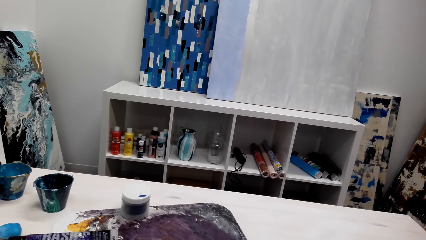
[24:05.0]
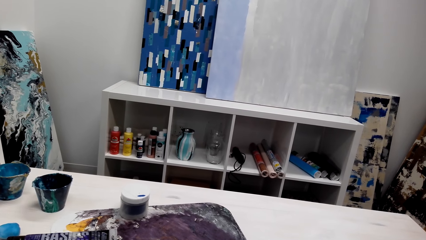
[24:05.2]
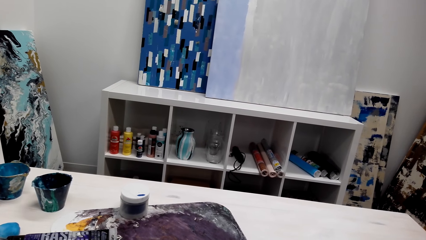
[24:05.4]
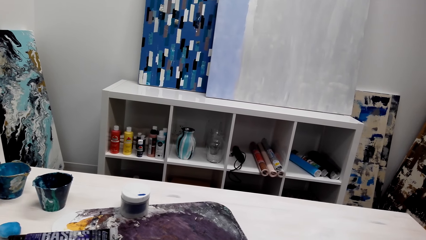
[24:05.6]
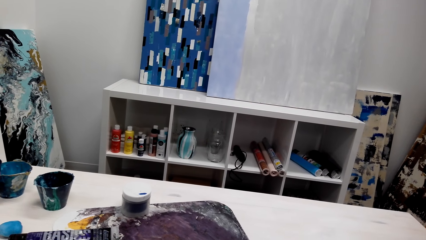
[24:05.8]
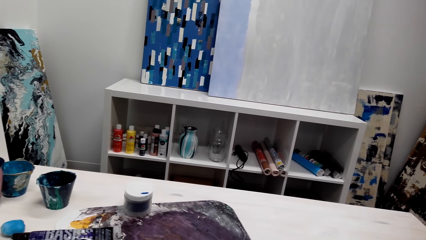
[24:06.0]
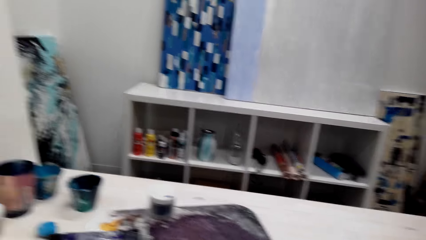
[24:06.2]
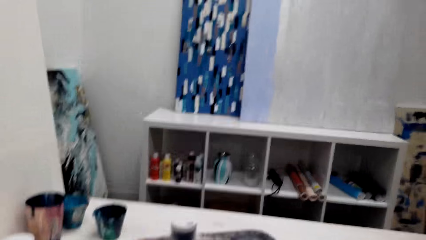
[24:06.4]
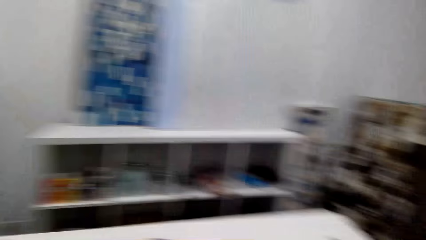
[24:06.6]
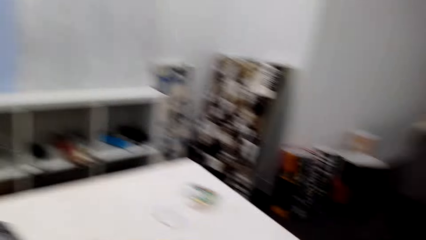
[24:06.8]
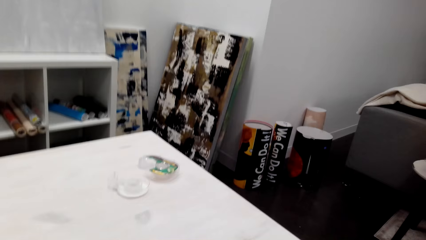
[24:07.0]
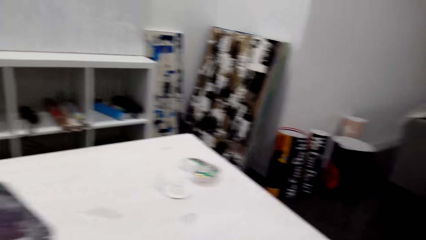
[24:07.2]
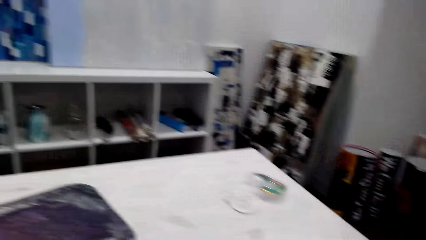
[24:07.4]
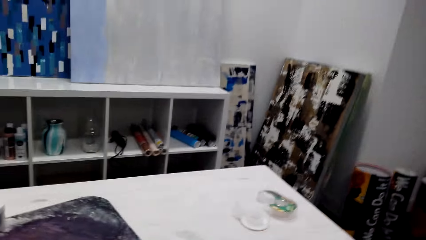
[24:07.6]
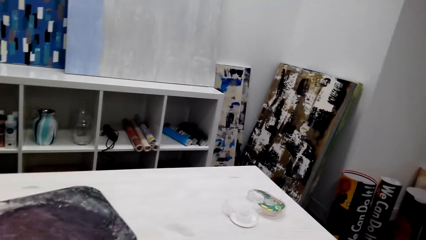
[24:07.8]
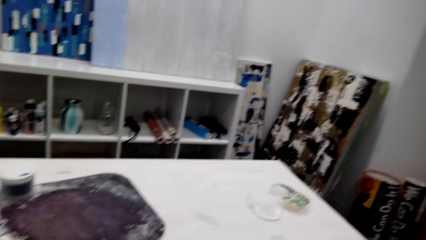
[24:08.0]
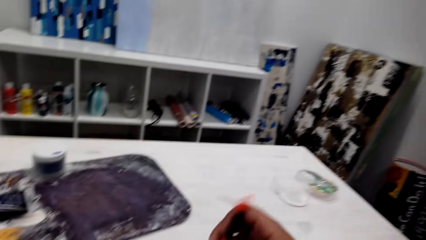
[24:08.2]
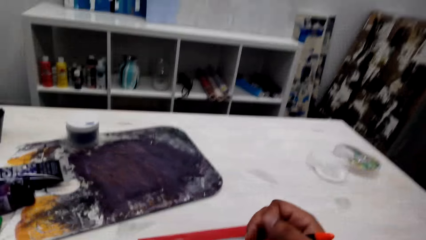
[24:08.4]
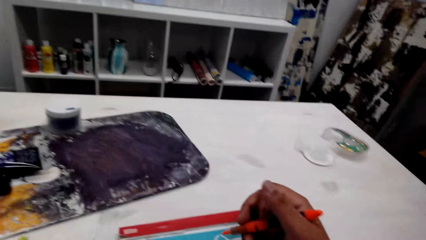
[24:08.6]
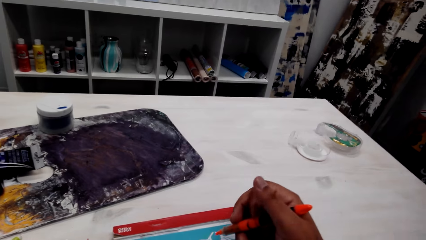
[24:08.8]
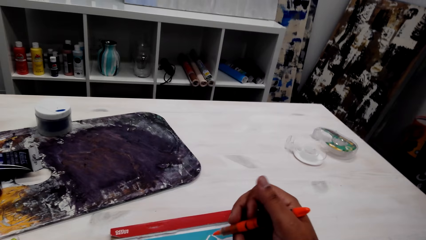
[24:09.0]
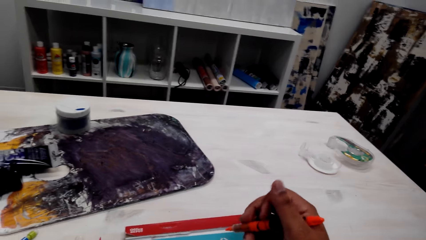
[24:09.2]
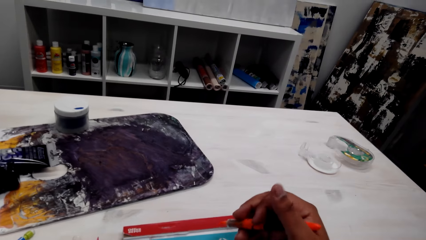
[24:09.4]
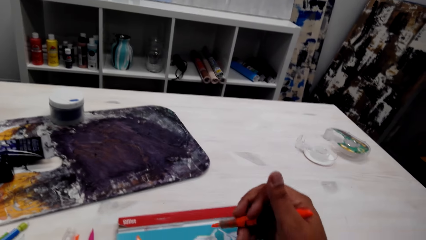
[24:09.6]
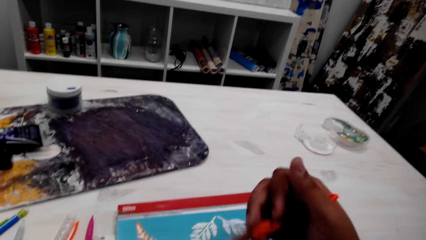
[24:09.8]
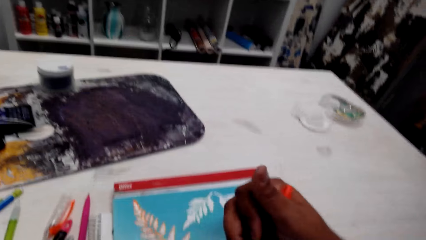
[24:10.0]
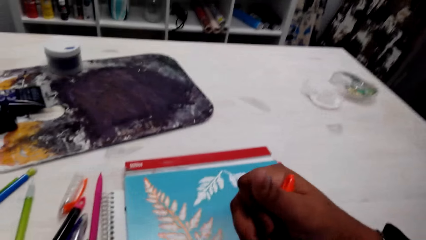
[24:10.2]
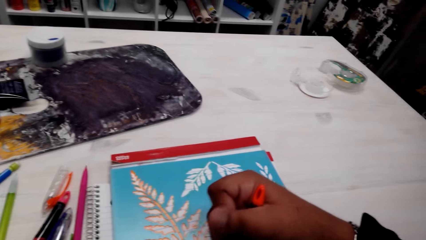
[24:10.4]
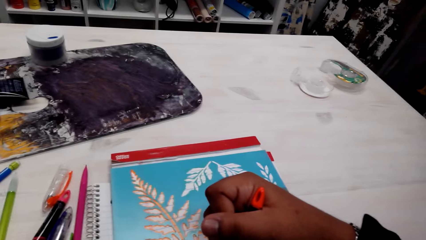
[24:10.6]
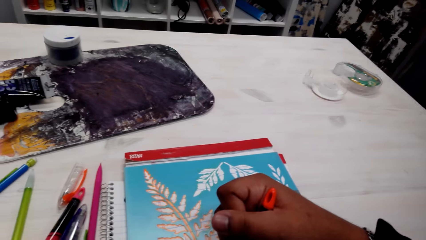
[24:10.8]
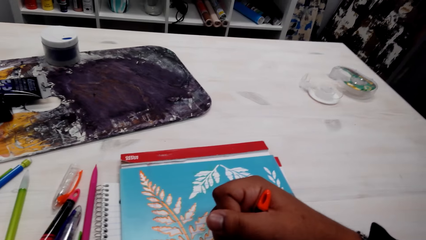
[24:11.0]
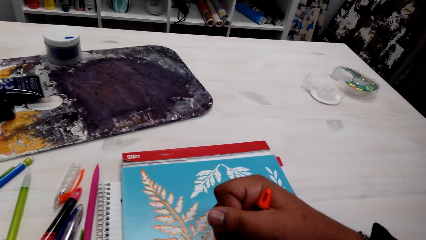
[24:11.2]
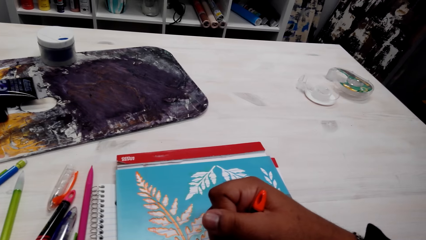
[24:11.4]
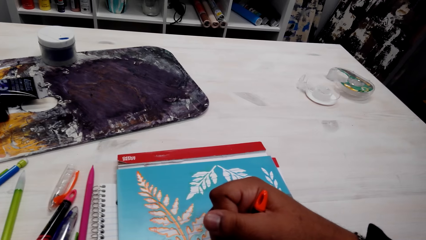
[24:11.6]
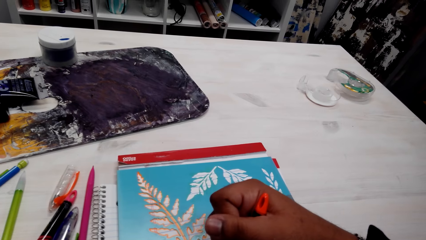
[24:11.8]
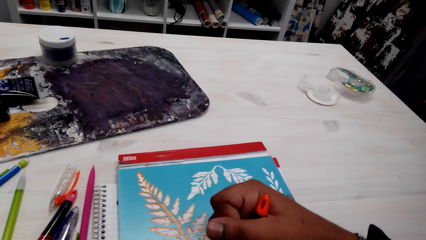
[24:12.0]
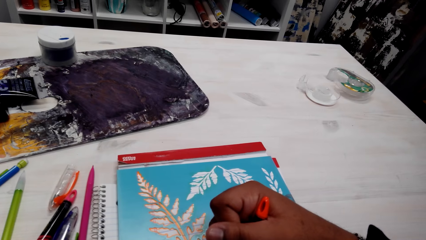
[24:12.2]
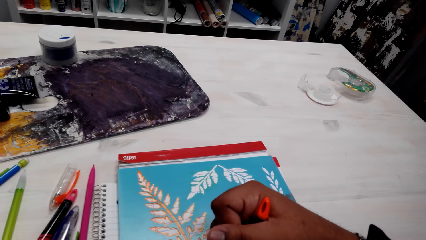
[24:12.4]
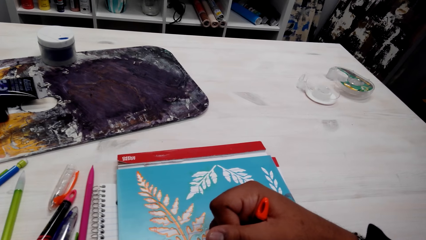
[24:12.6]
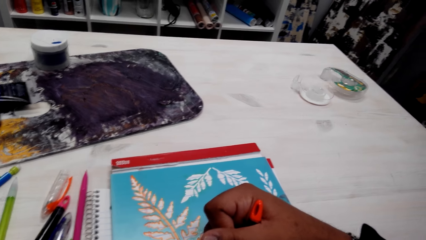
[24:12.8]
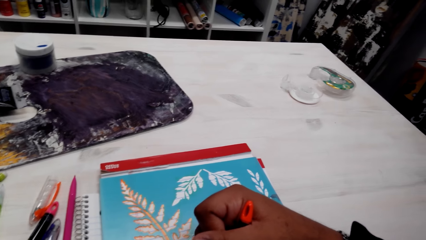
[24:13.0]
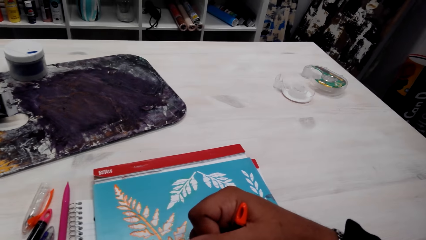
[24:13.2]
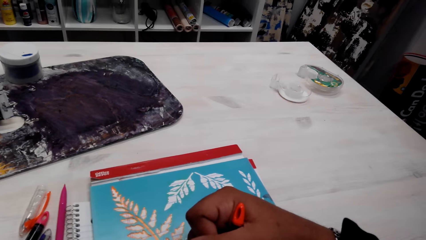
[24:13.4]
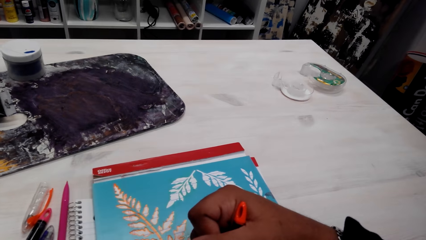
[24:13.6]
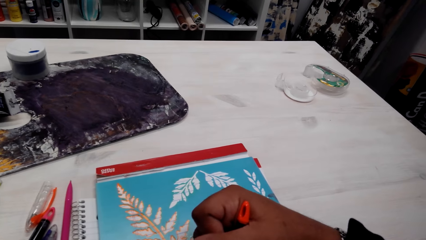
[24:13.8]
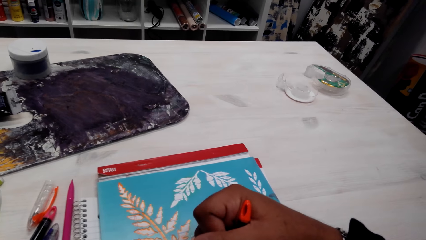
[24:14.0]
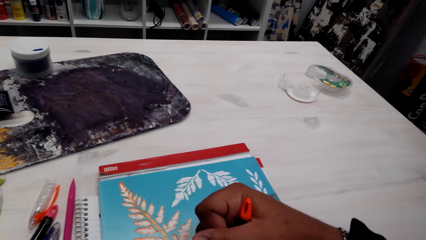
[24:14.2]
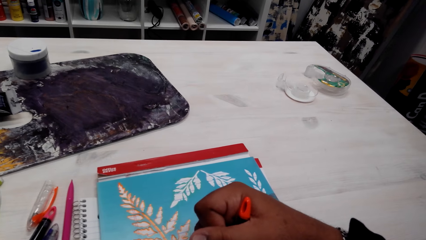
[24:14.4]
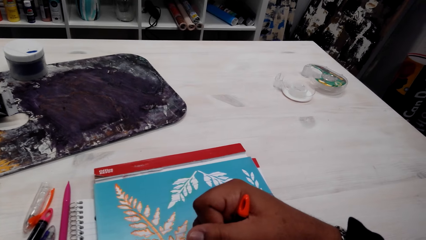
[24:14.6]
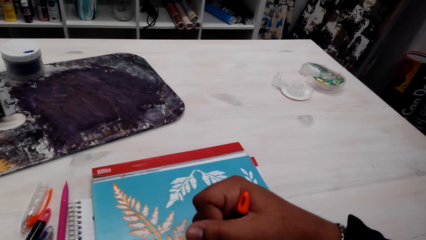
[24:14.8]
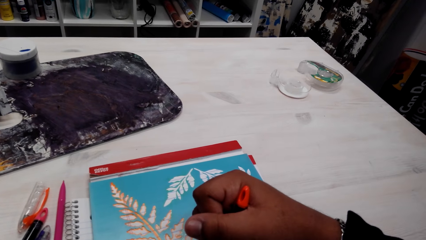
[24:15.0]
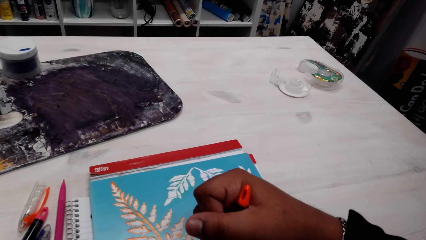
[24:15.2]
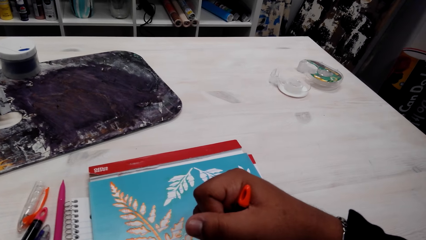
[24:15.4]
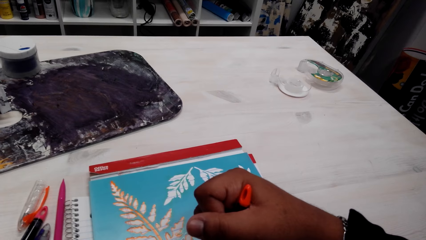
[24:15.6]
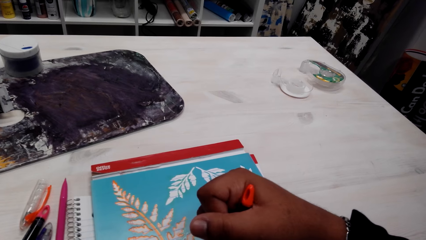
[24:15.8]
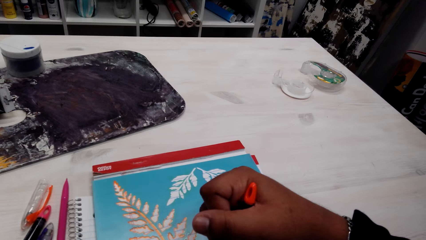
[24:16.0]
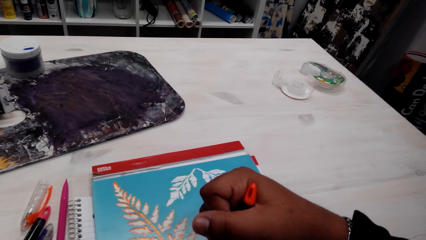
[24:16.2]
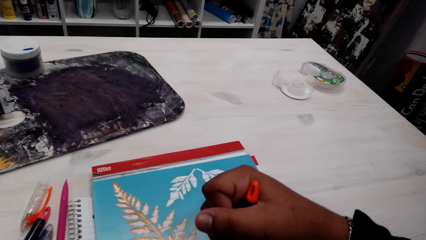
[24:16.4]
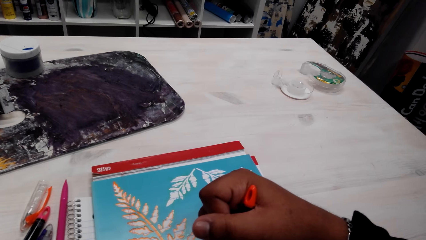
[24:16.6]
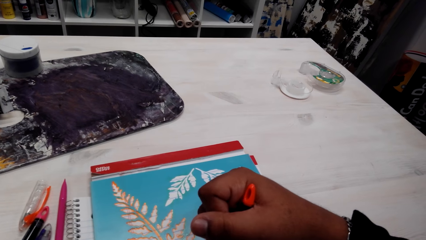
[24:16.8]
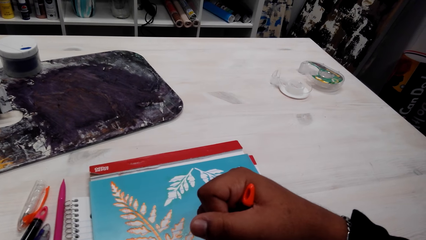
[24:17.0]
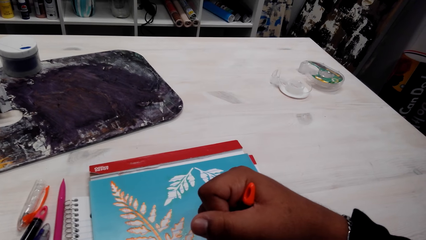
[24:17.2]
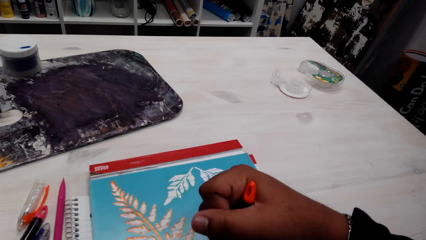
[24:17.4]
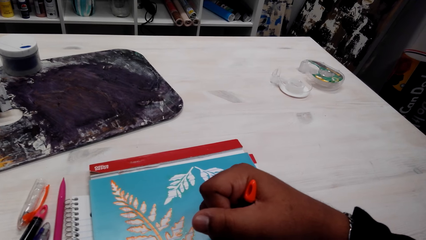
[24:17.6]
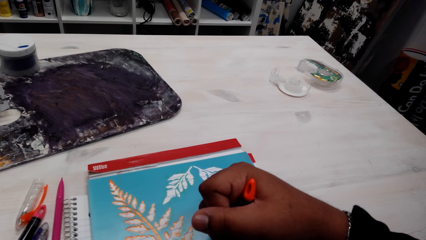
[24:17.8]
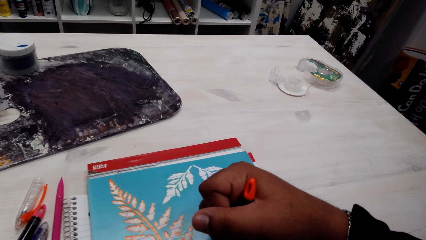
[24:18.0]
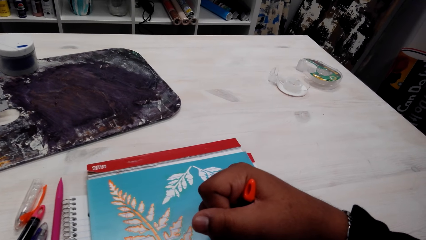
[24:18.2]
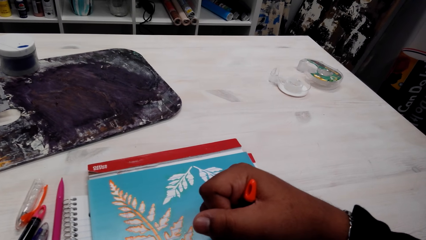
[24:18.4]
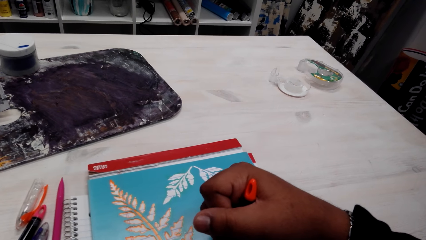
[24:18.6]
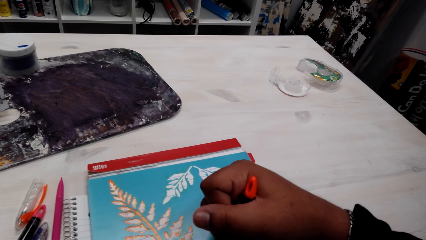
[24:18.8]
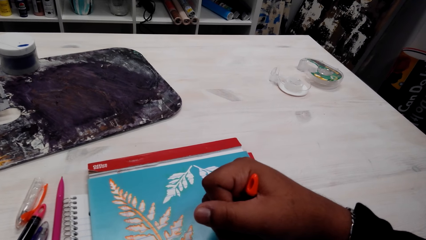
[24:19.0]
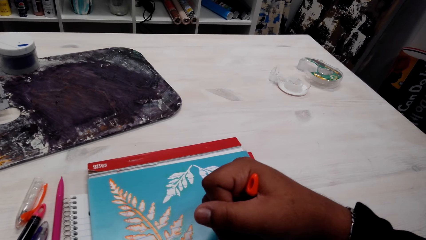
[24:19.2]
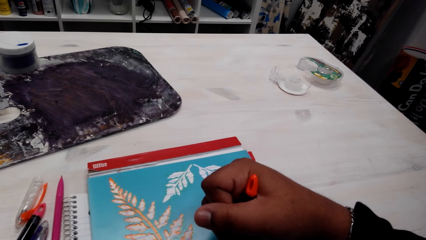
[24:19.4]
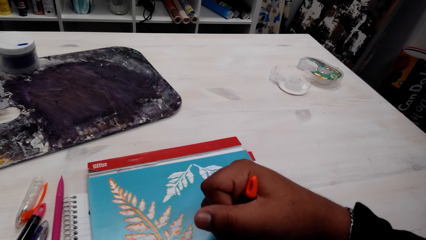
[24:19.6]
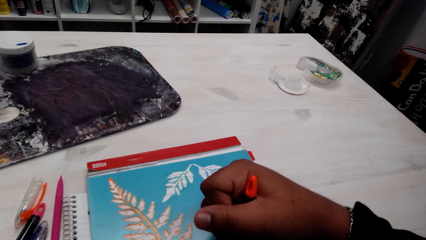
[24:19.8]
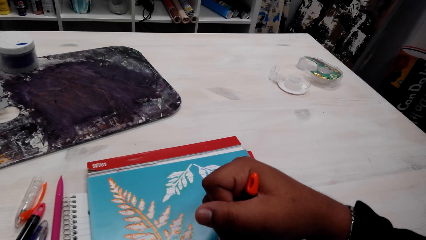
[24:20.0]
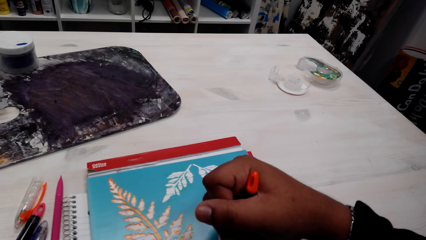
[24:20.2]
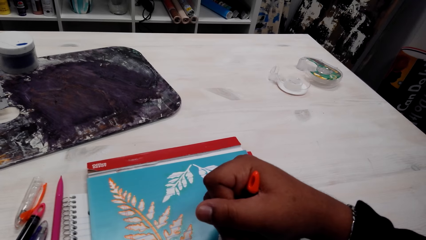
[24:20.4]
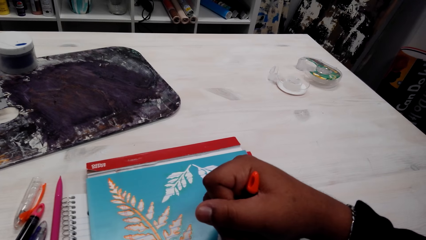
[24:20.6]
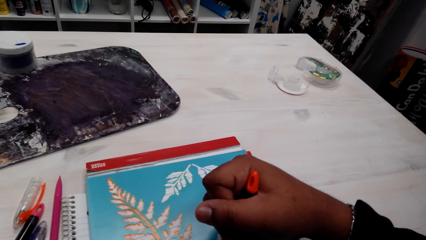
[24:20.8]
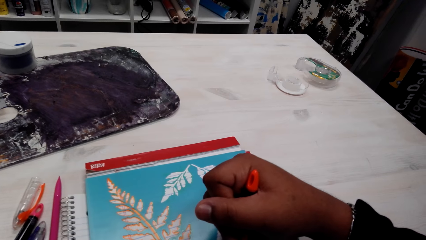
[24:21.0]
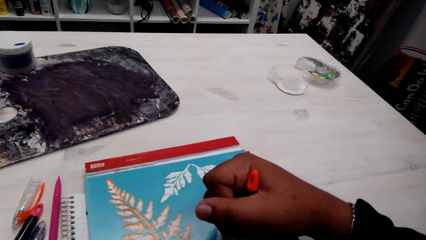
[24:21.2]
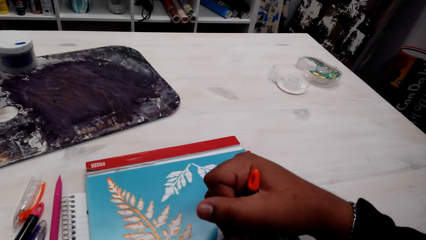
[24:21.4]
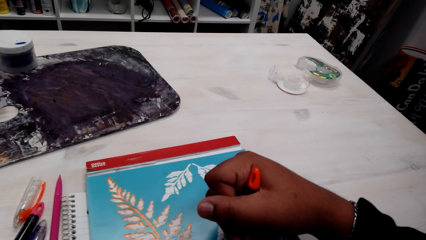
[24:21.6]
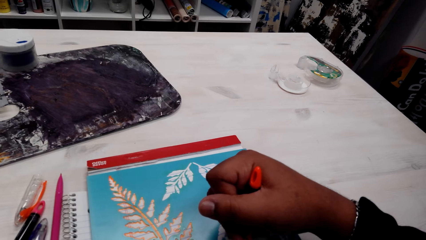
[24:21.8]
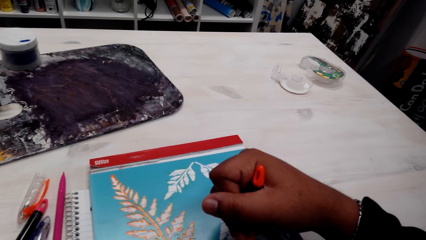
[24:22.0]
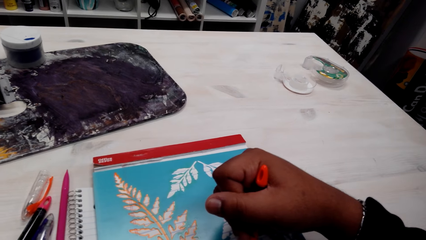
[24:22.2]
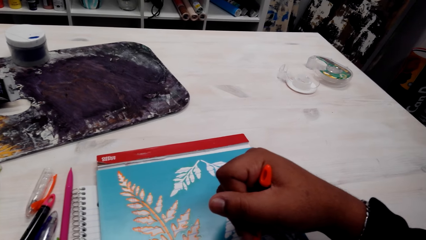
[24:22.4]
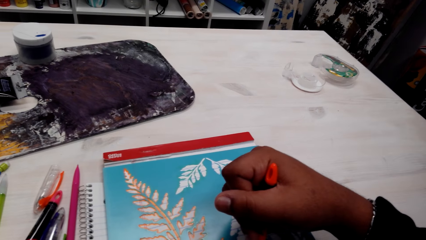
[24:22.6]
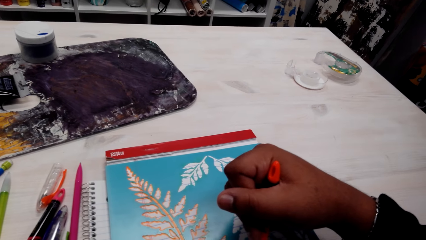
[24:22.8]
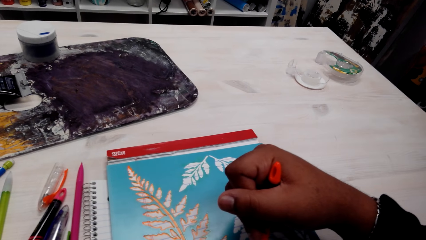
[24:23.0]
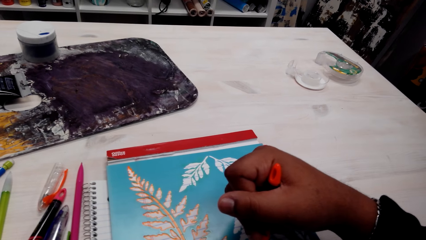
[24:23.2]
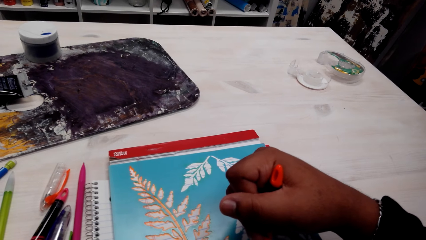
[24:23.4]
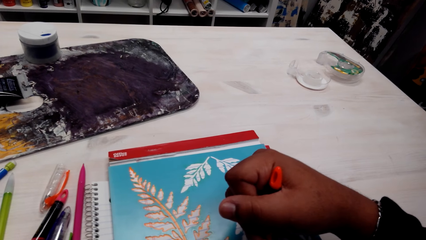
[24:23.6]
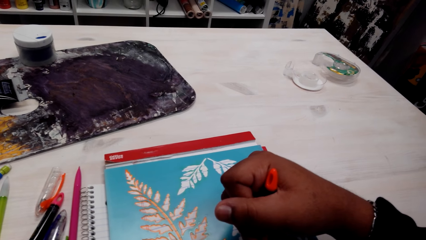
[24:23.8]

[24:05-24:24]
The camera wearer holds the pen. They draw a picture. A person talks over the phone.
